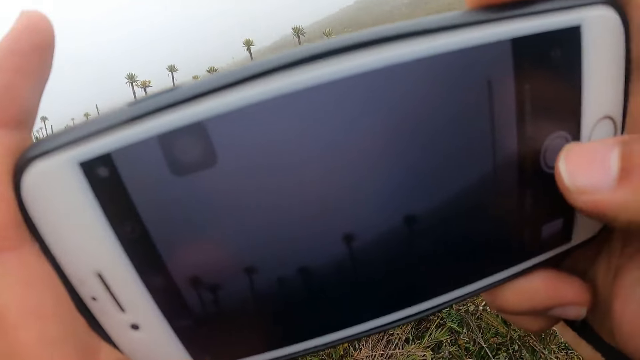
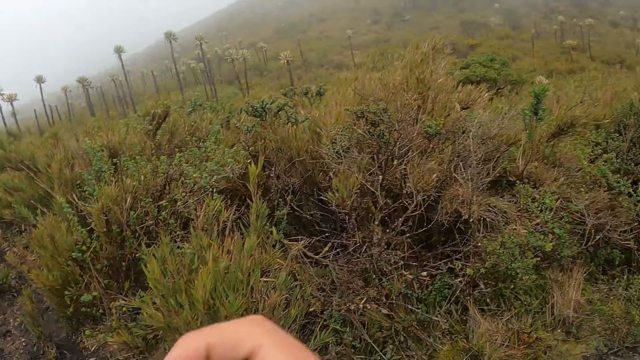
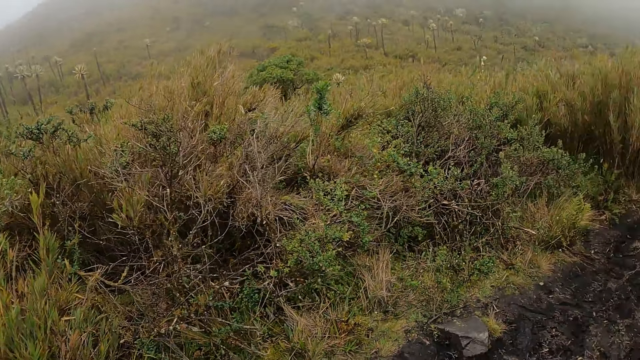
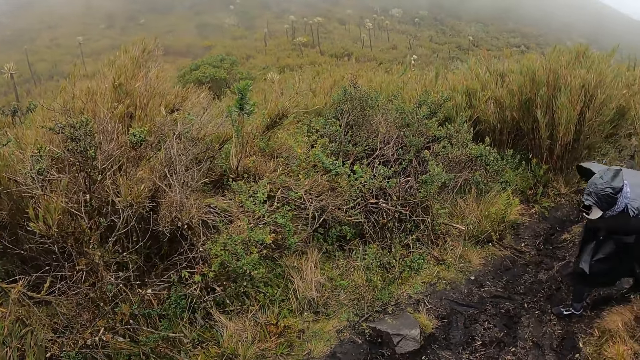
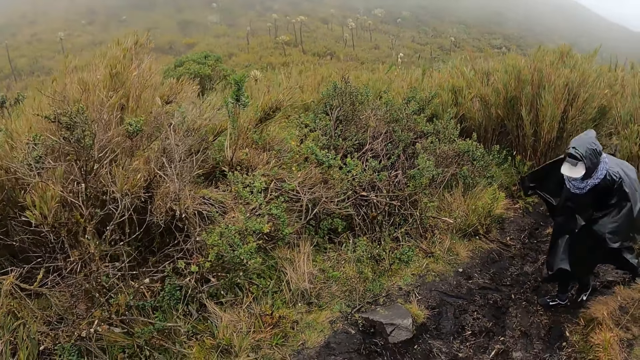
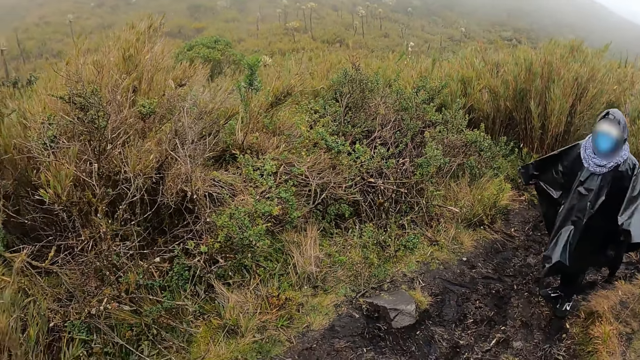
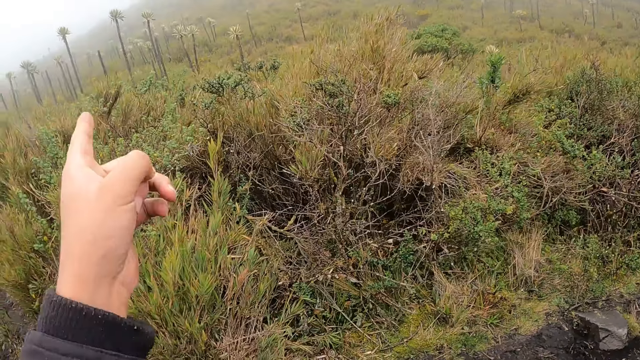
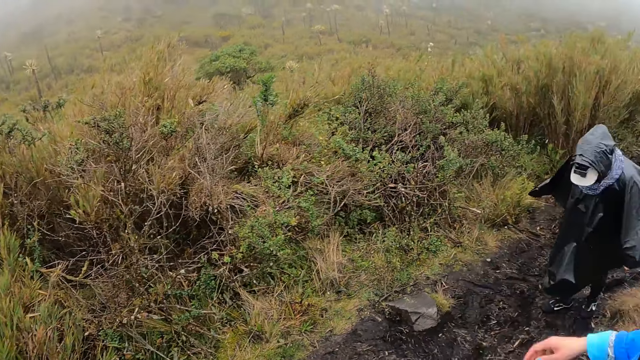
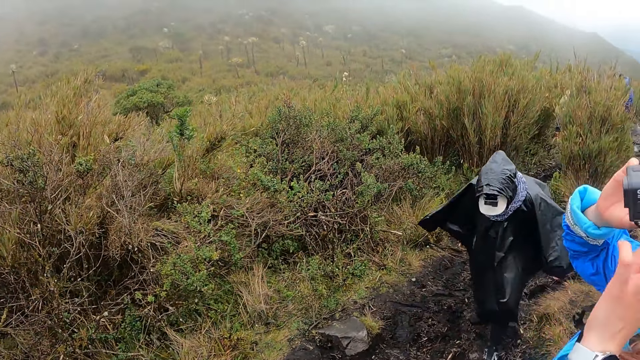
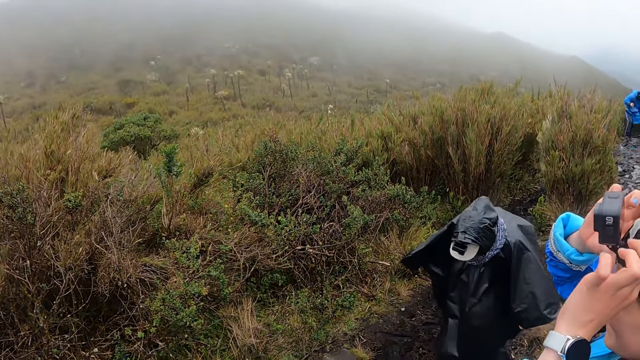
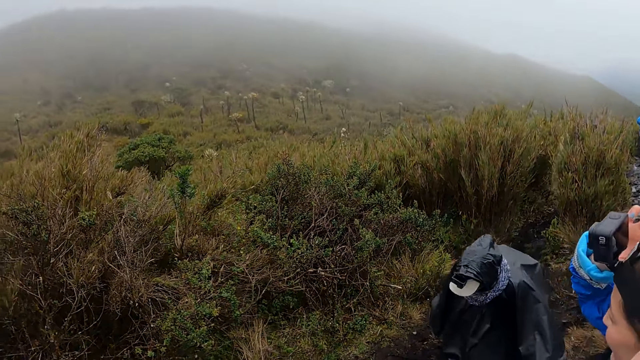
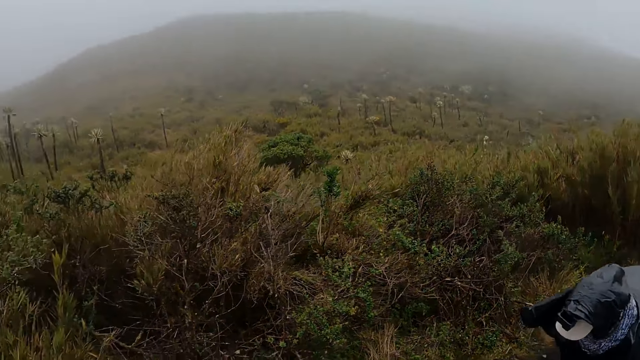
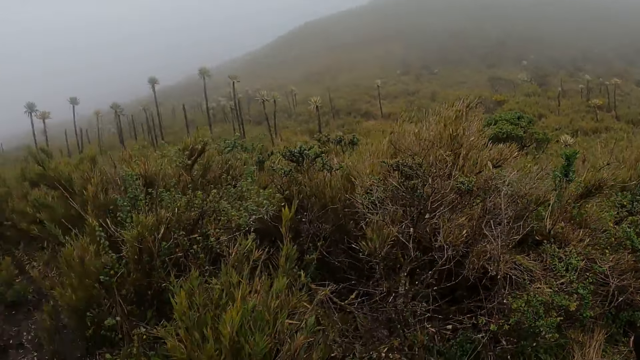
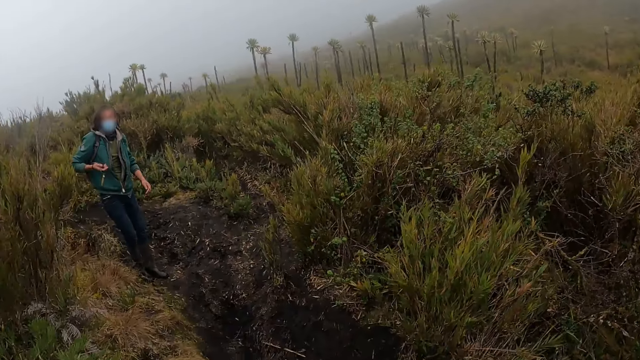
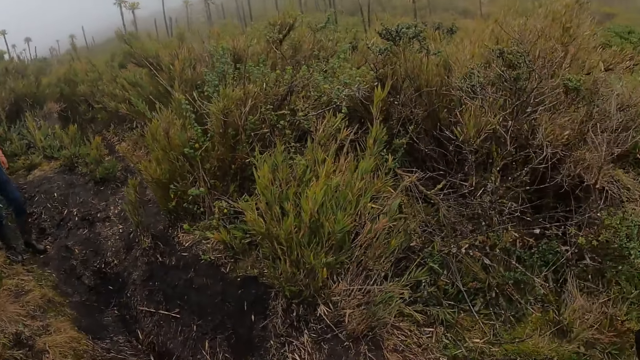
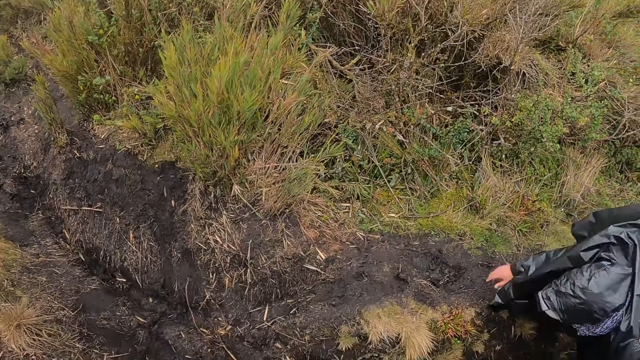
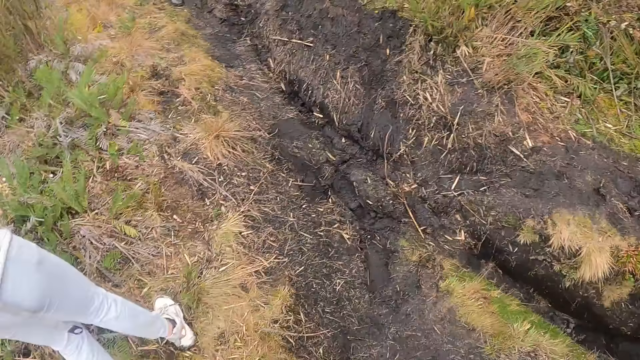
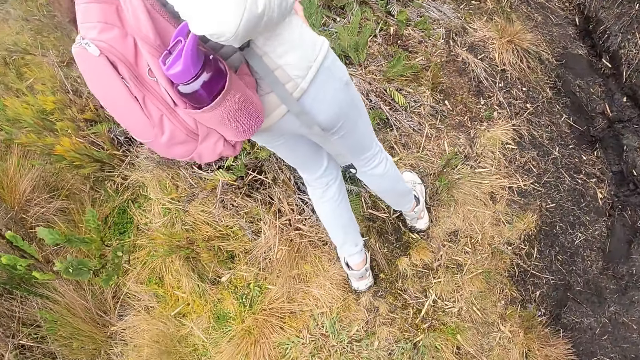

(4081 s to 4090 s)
A man walks in the bushy hill. The camera wearer looks around. A woman adjusts a camera on her head with both hands.

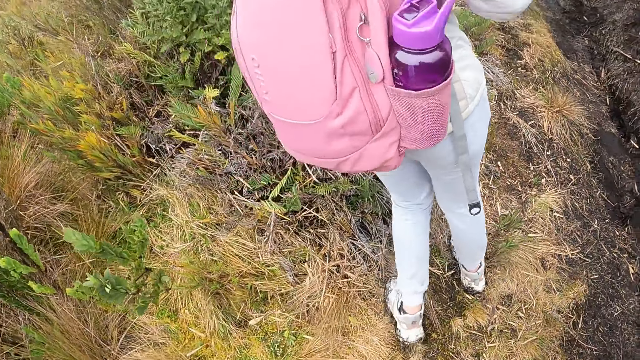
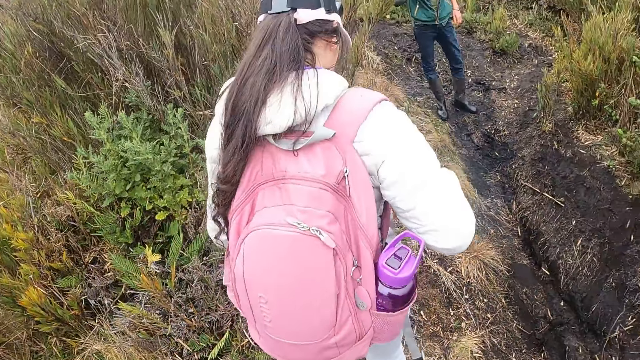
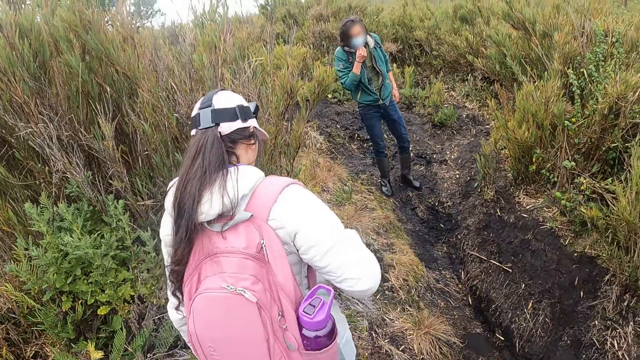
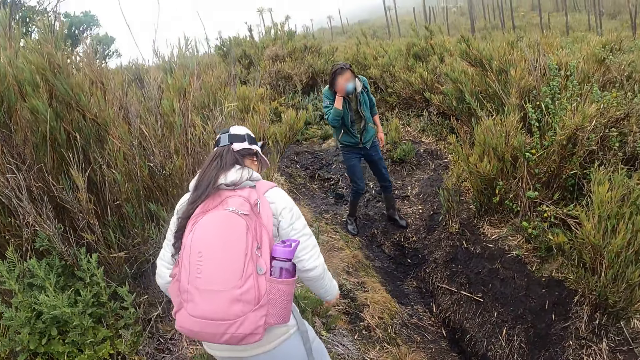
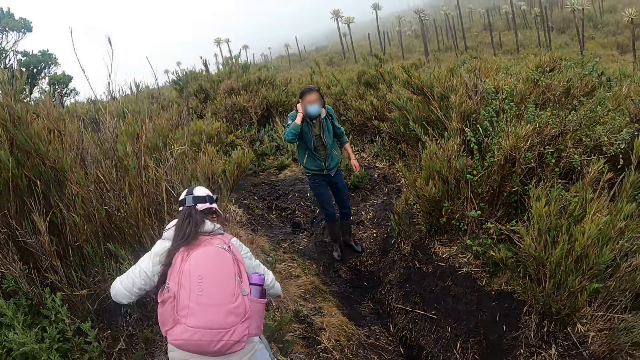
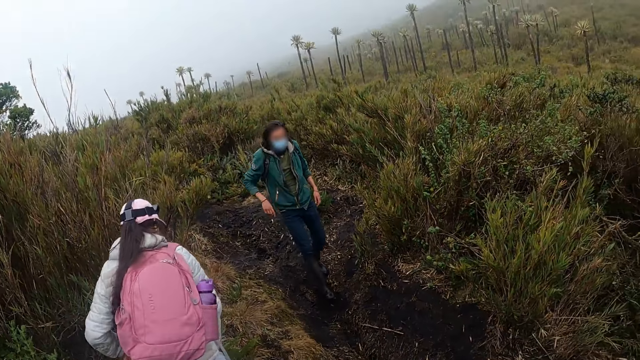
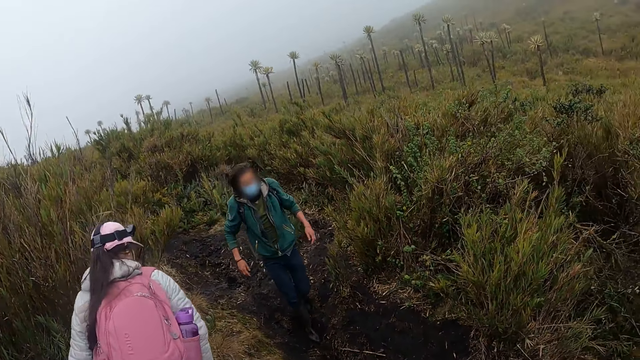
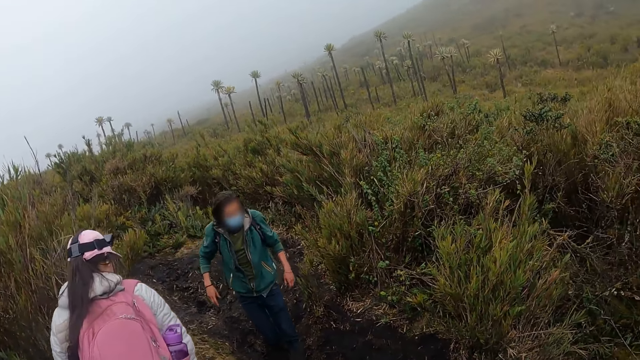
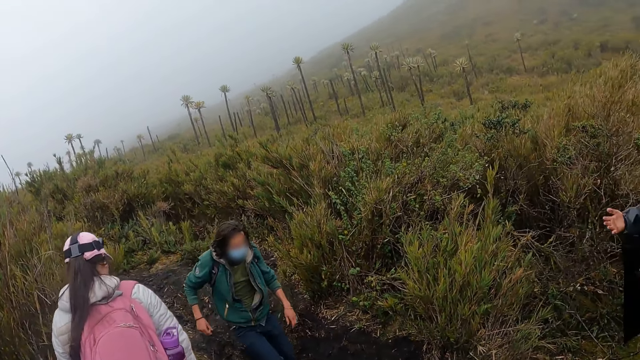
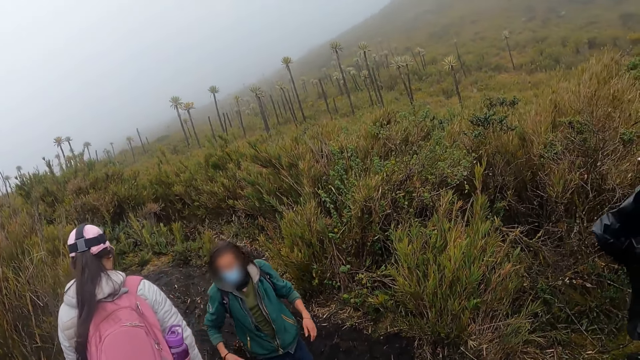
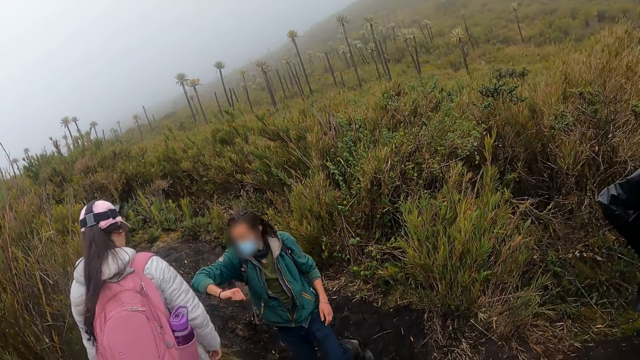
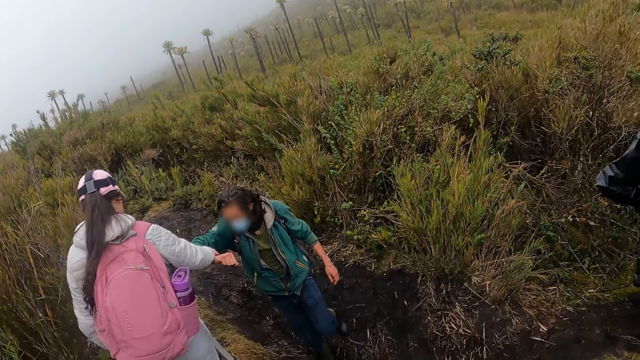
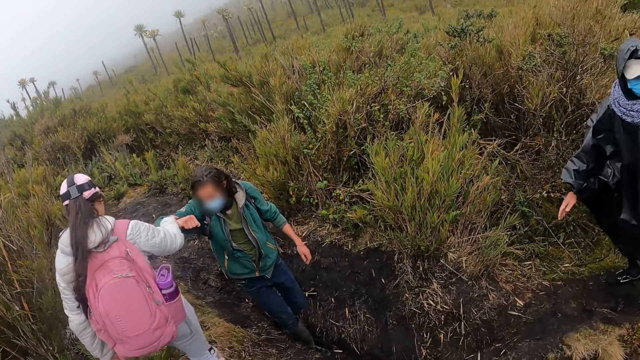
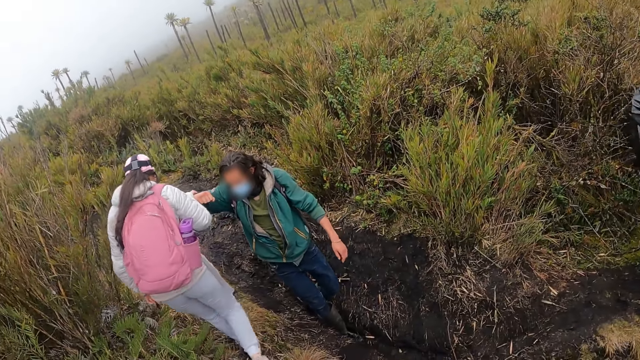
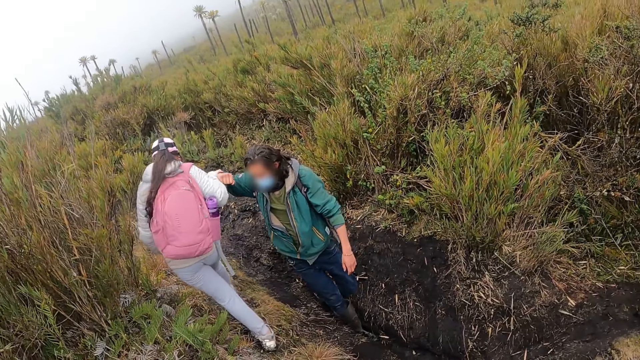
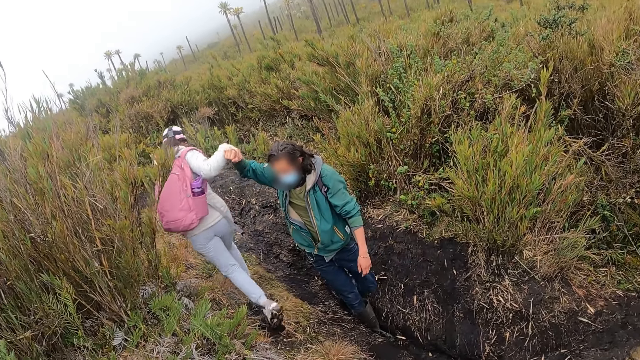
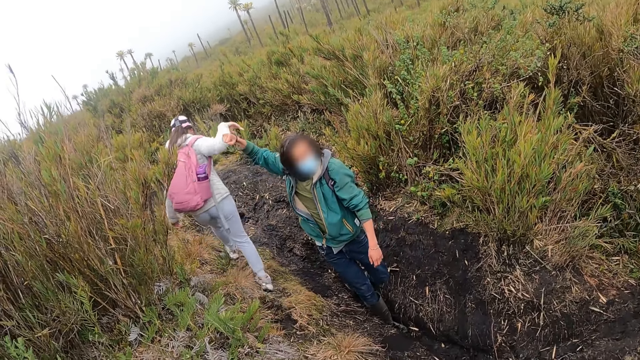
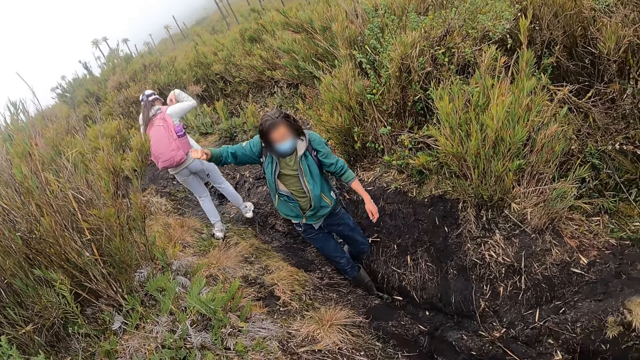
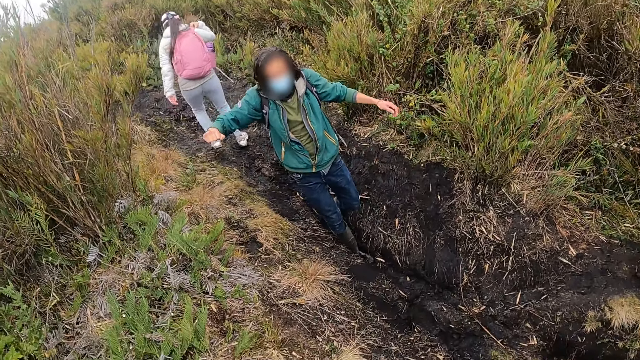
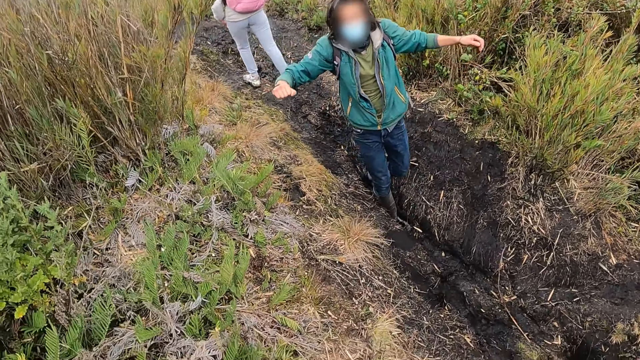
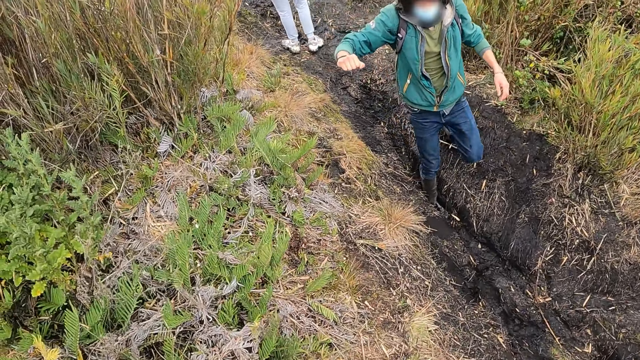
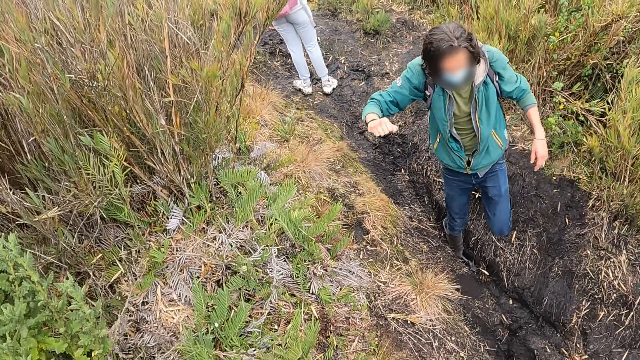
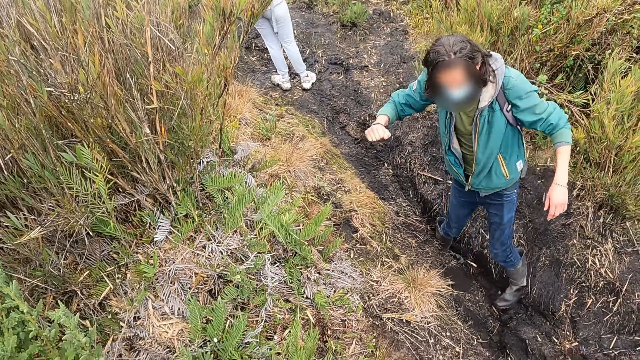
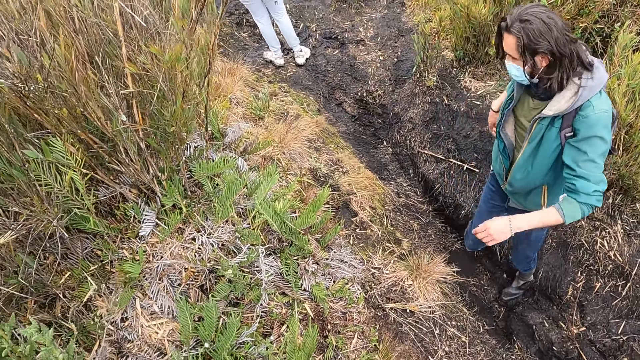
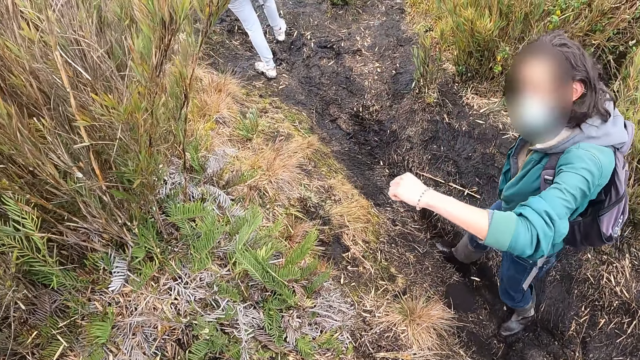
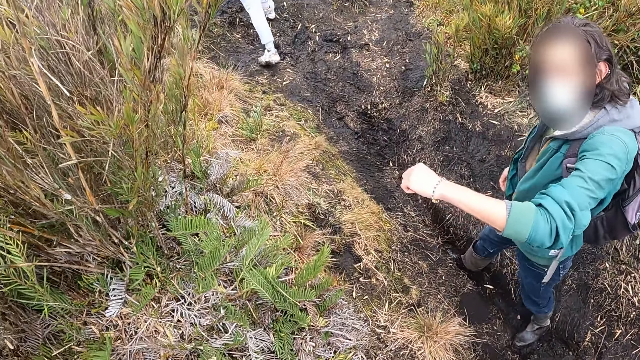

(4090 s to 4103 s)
The woman walks in the bushy hill. The camera wearer walks in the bushy hill. The man stretches his right hand at the woman. The woman stretches her left hand at the man. The man pulls the woman with his right hand. The woman holds the man's hand. The camera wearer walks in the bushy hill. The man stretches his left hand at the camera wearer.
